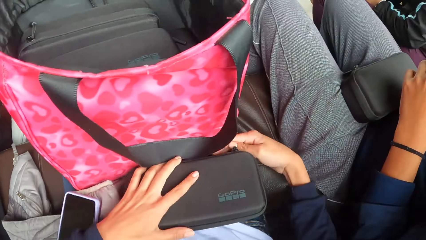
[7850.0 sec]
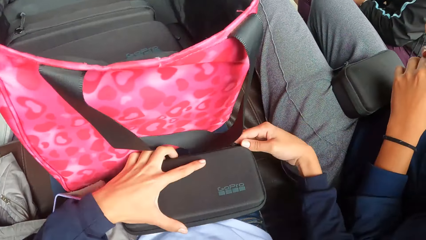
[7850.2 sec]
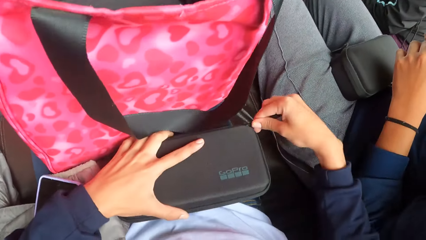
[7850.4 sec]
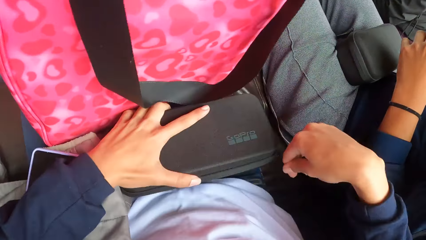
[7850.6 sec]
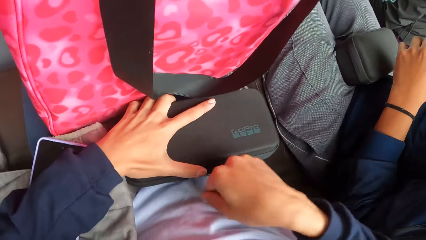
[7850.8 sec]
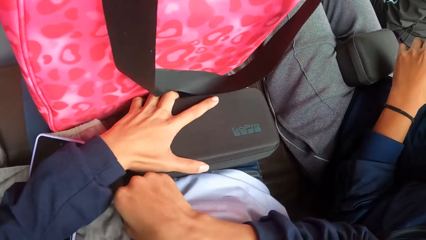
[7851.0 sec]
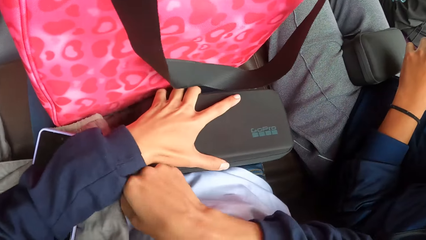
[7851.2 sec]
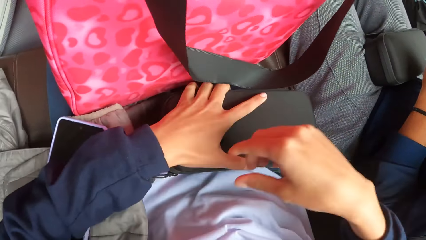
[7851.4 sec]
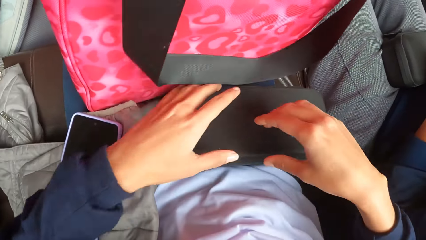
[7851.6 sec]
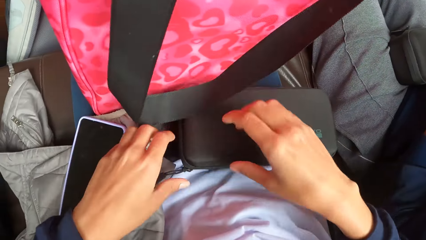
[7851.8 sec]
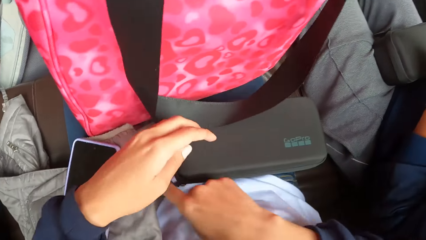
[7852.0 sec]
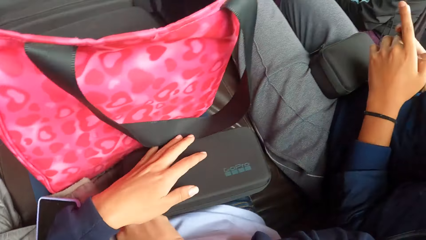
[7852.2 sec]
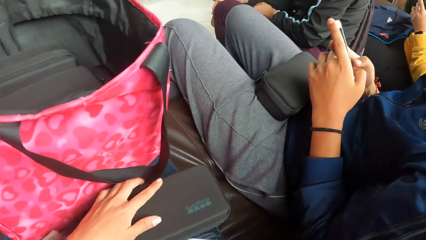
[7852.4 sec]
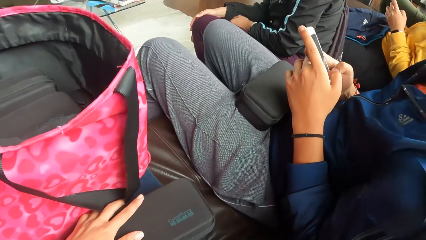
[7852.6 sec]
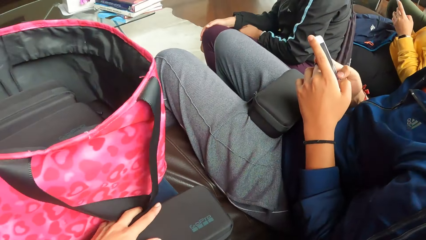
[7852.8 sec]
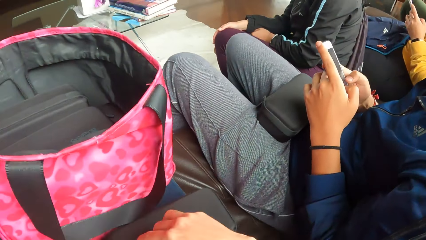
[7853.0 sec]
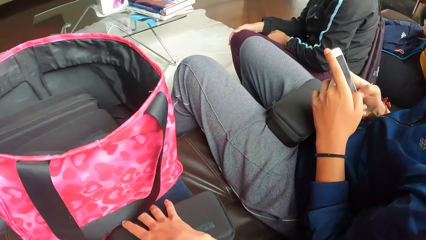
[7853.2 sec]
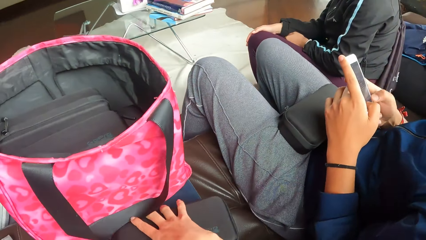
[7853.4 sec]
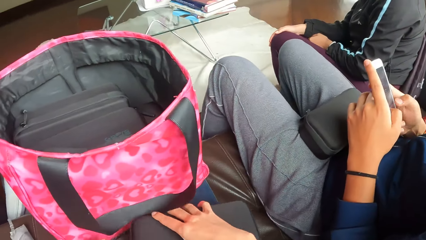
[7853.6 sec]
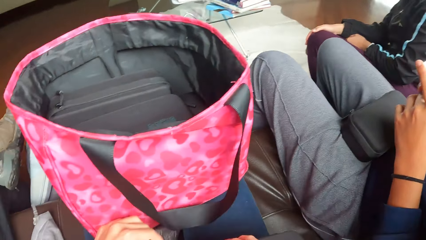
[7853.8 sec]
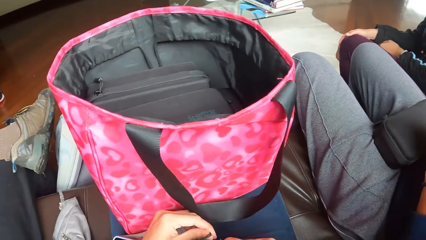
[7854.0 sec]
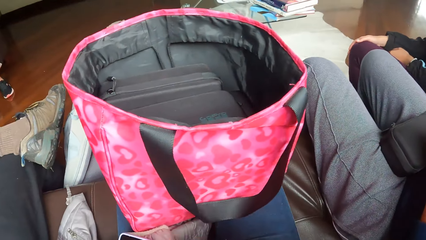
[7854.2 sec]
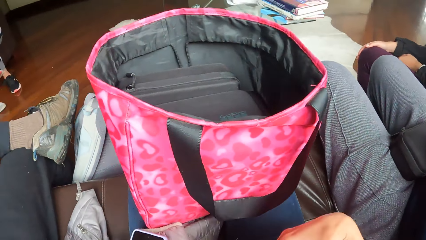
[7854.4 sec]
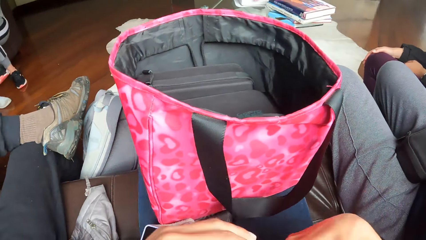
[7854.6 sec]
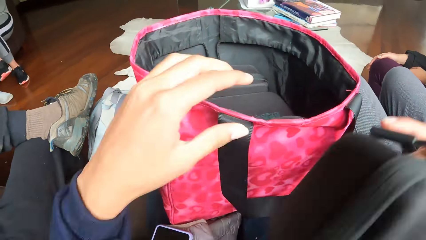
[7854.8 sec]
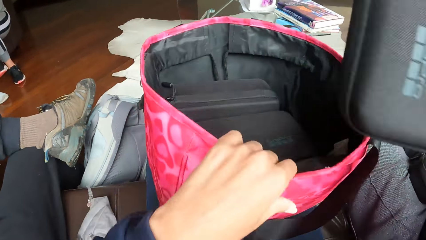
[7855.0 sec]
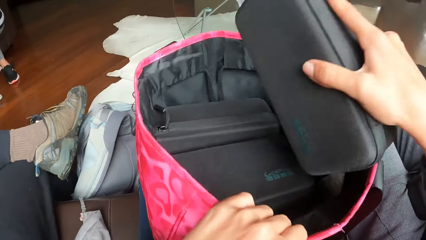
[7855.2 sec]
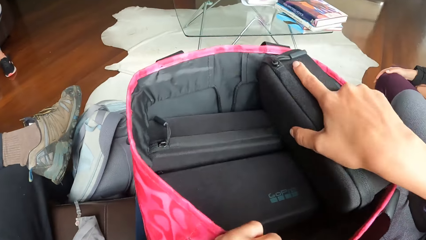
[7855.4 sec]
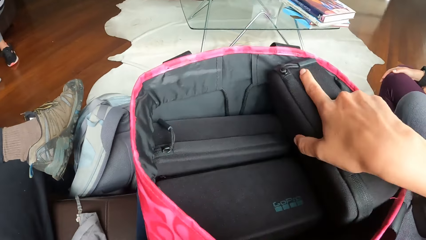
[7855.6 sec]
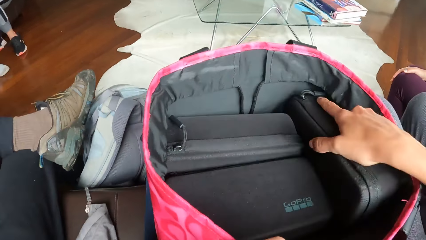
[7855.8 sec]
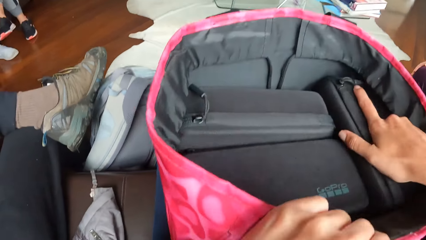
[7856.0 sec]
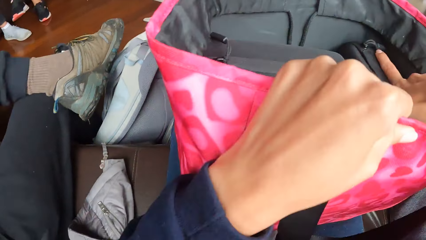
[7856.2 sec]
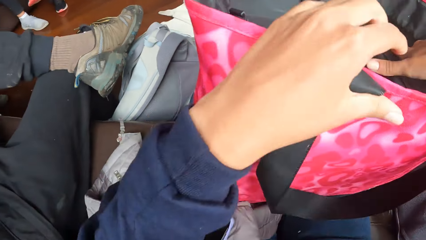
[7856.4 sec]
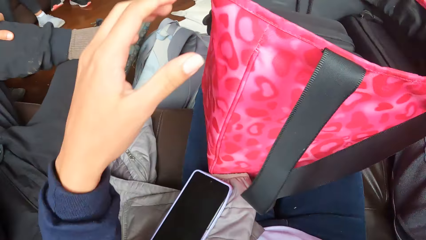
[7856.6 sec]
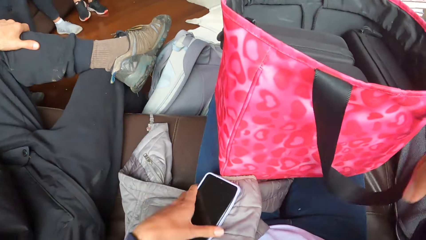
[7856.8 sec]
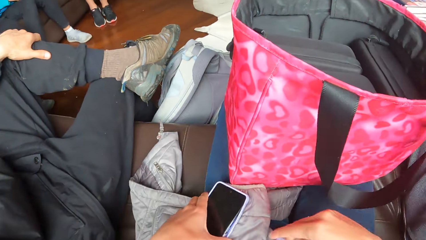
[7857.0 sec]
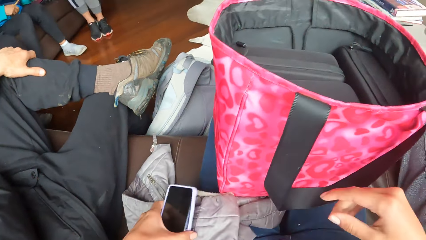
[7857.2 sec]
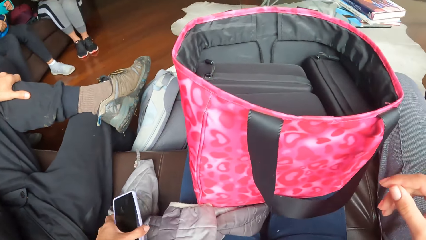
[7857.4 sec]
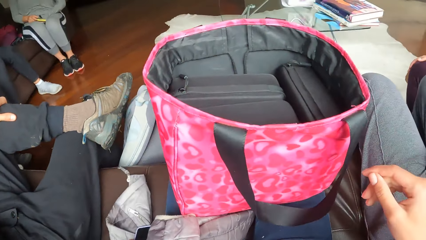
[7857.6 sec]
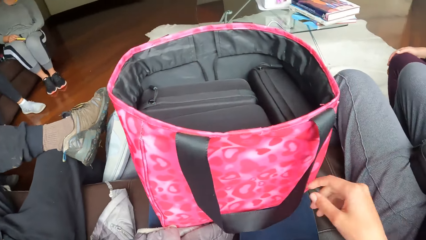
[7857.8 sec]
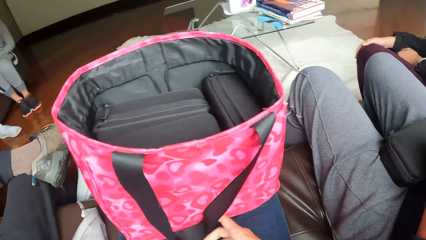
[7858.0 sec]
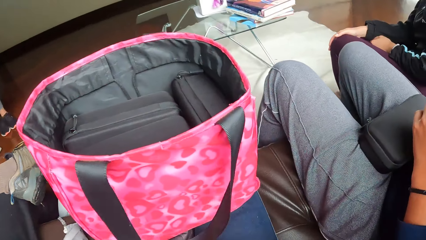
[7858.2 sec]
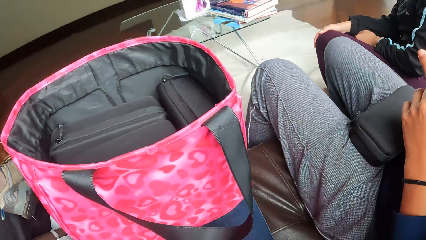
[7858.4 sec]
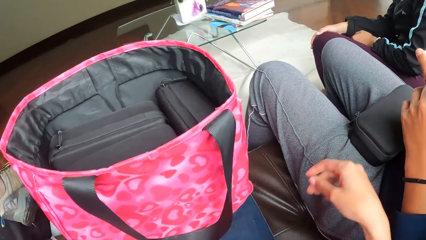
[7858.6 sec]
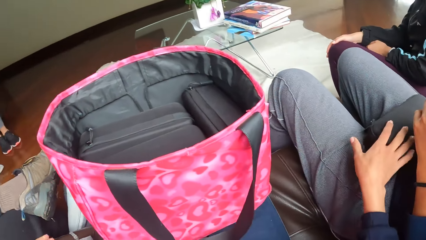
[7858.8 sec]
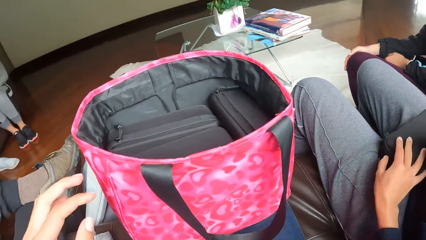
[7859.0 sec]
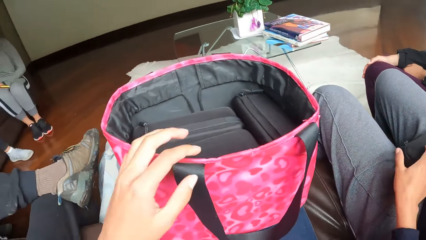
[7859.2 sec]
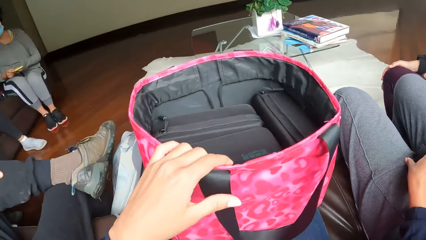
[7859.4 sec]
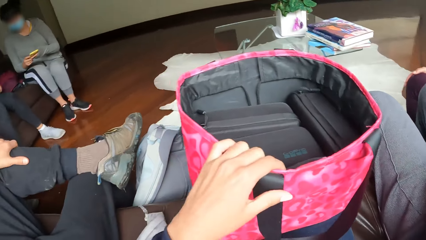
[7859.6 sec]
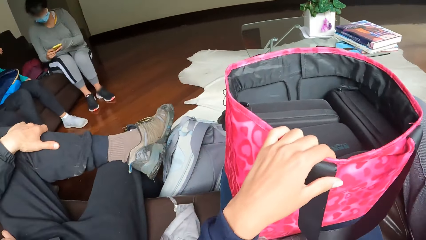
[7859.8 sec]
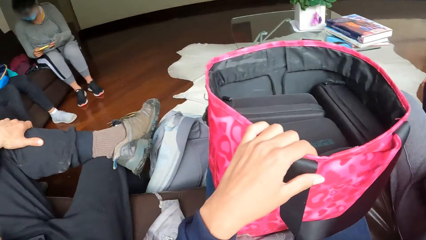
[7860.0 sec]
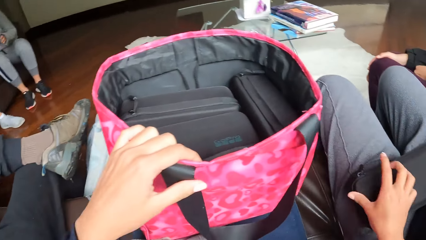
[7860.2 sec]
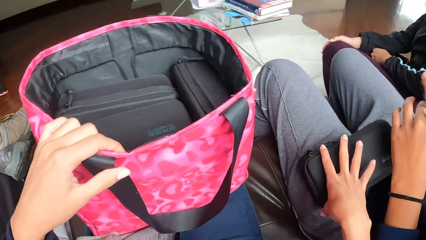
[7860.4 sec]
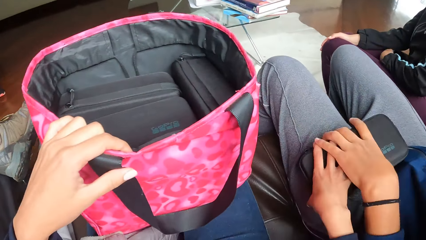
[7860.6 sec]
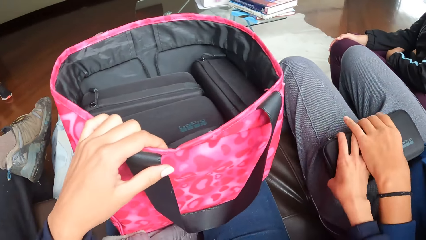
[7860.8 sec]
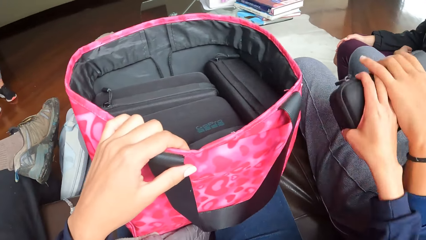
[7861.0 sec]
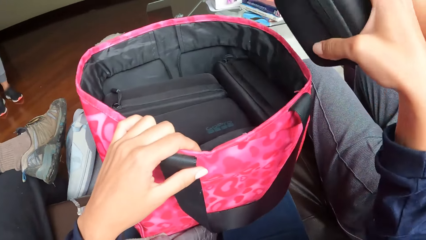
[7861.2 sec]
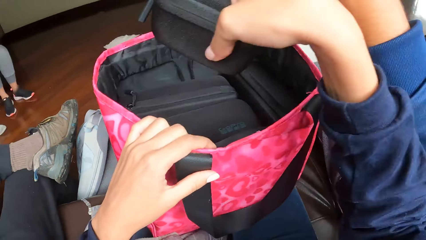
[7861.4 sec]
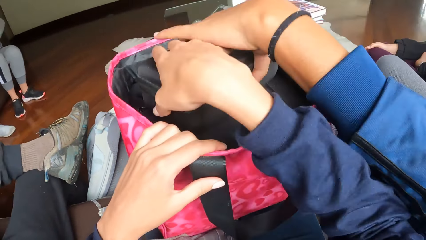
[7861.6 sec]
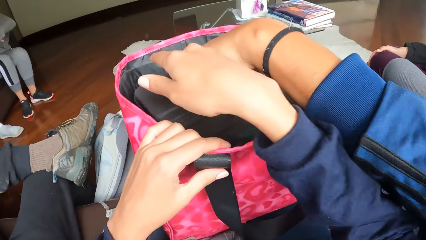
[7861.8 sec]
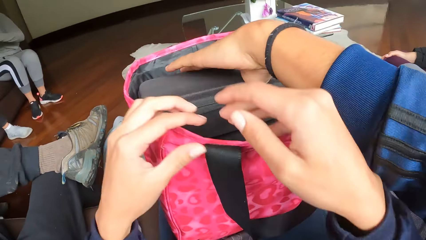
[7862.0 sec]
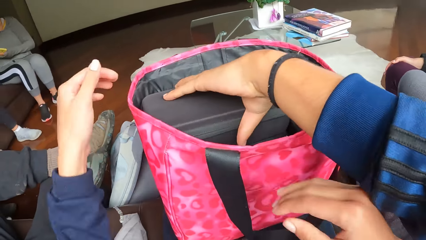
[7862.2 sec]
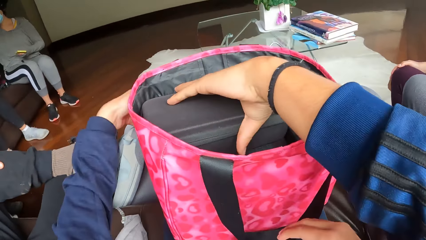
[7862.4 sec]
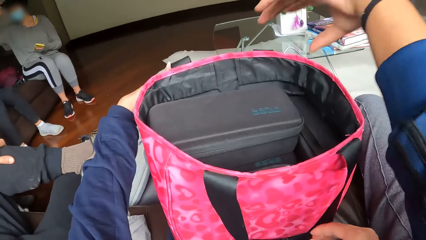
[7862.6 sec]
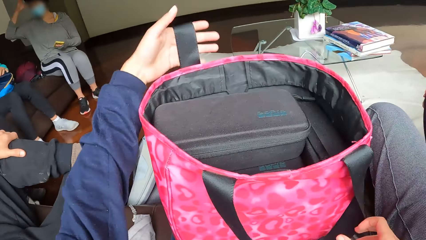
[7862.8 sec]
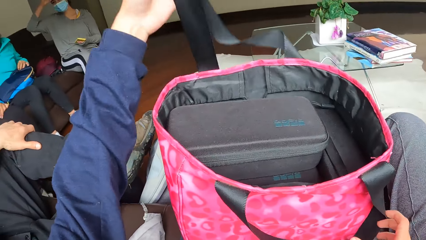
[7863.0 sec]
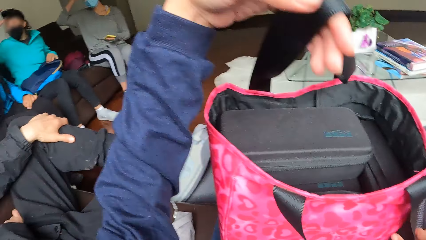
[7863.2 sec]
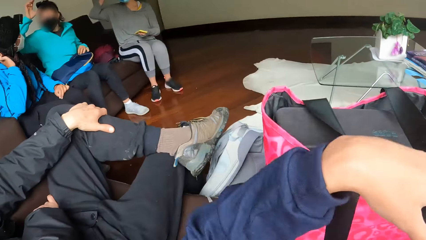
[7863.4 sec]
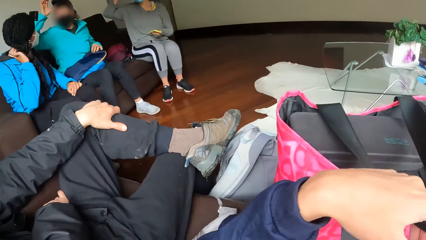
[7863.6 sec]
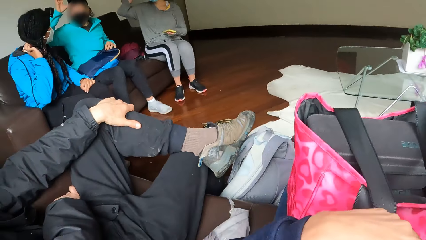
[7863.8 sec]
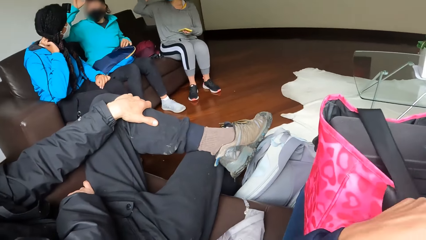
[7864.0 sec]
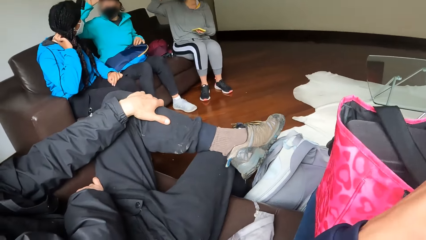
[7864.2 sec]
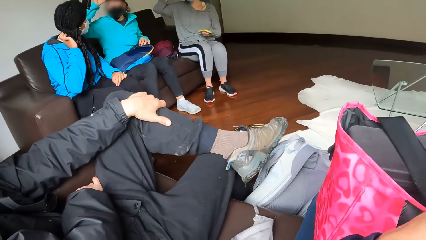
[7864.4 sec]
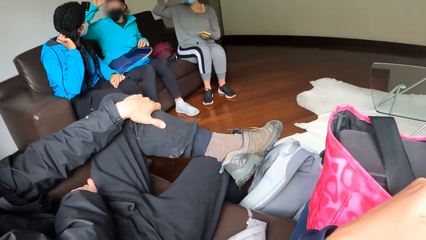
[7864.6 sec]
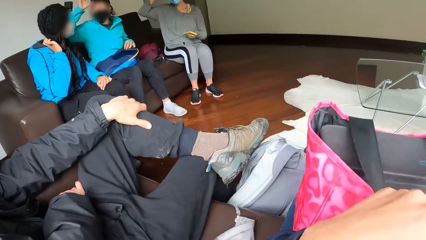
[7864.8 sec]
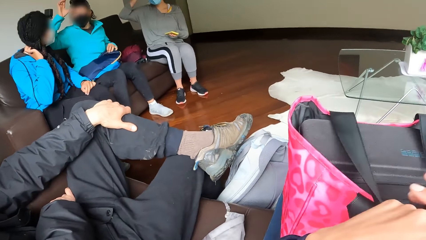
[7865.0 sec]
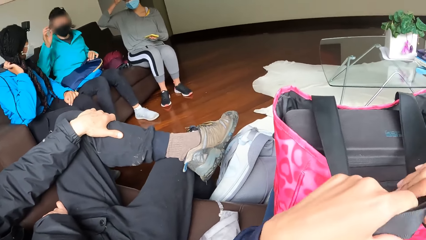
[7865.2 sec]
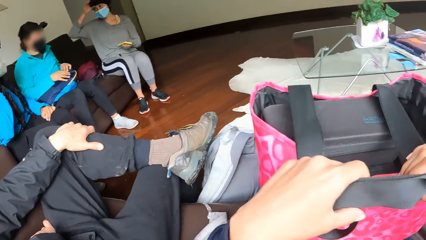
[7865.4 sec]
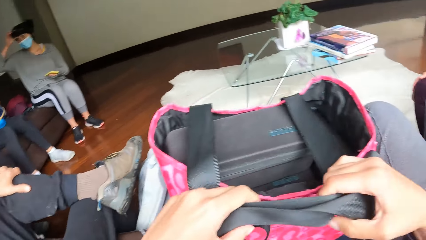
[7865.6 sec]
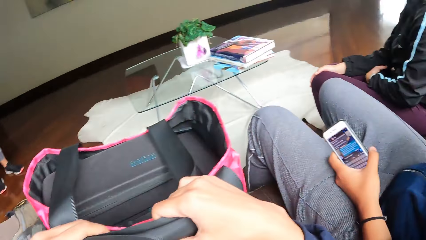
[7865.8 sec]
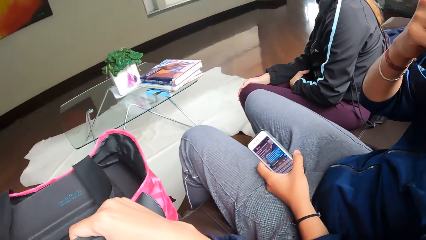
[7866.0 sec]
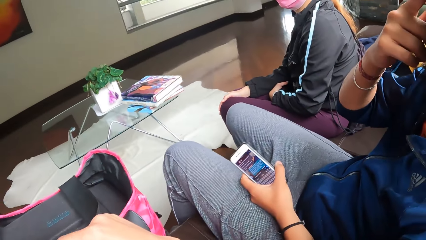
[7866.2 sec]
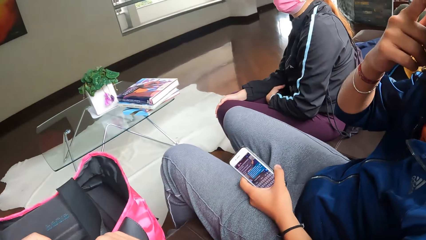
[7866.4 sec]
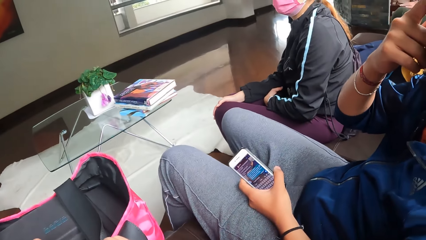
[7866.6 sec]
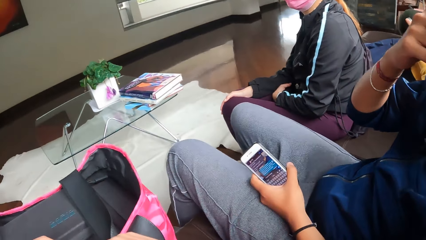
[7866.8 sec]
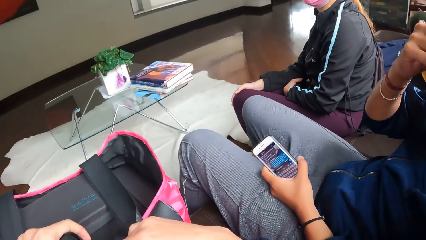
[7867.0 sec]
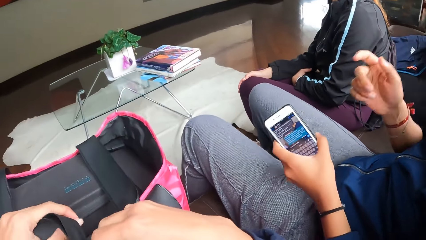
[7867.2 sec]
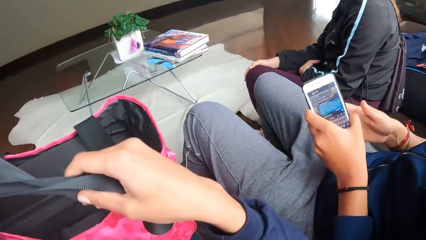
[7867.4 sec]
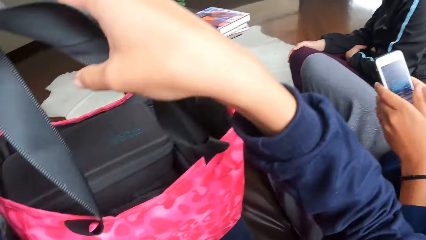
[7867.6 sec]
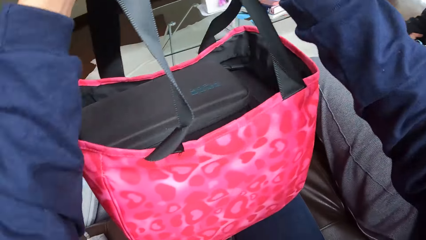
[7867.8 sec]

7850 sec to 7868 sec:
The camera wearer zips the camera bag with her hands. A person scrolls the phone. The camera wearer lifts up the camera bag from her leg with her right hand. She puts the camera bag into the bag with her right hand. She moves a phone from her leg to a chair with her left hand. She pulls a camera bag on a man's leg with her right hand. She lifts up the camera bag with the man with her right hand. She puts the camera bag into the bag with the man with her right hand. She pulls the handles of the bag with her hands. Another person talks to a third person.
